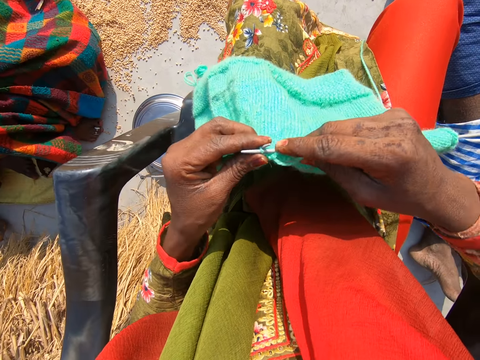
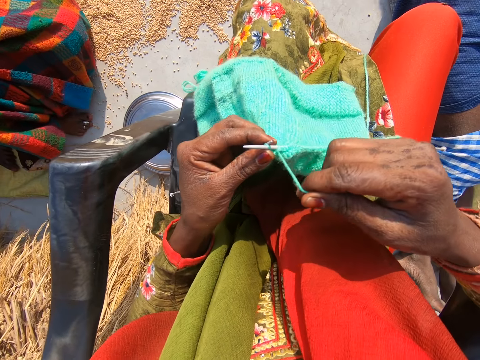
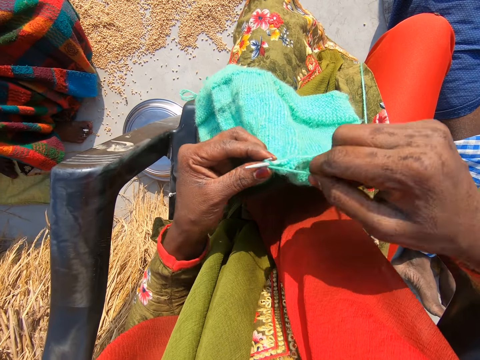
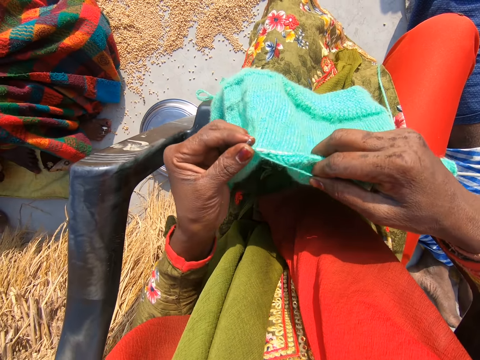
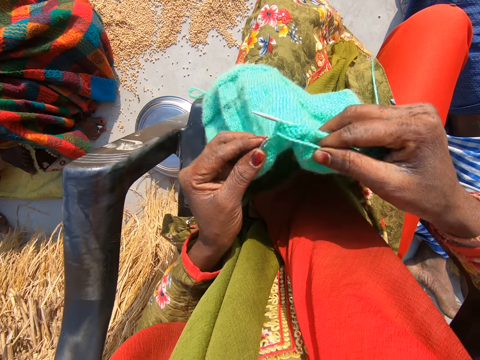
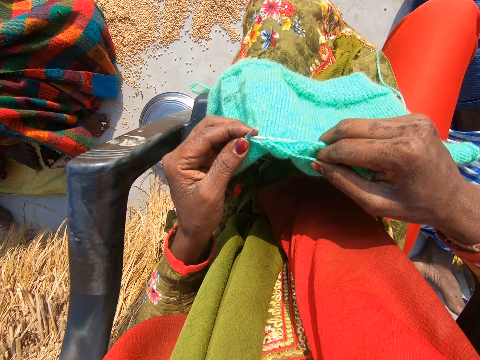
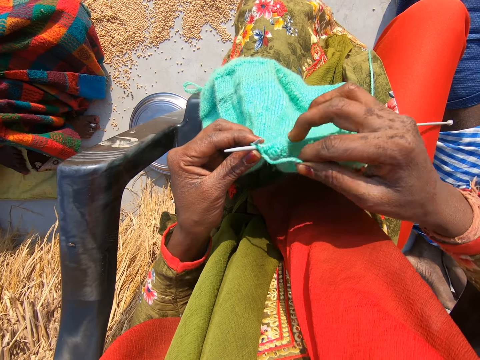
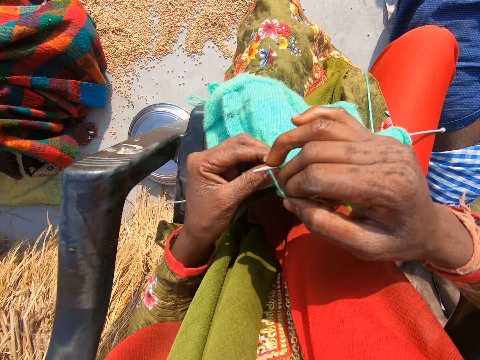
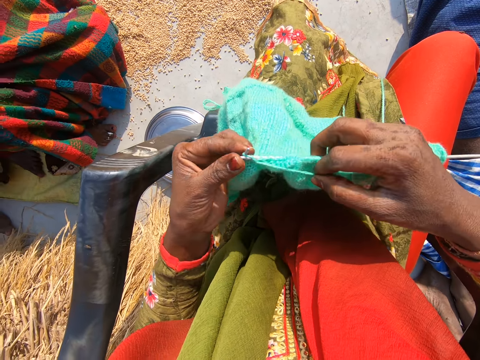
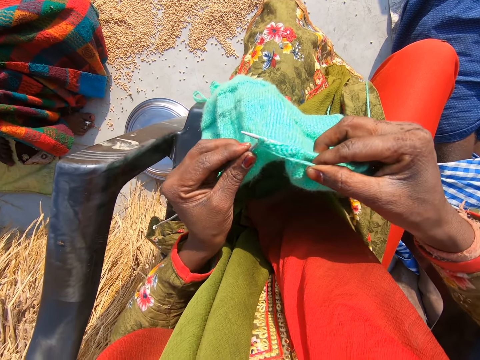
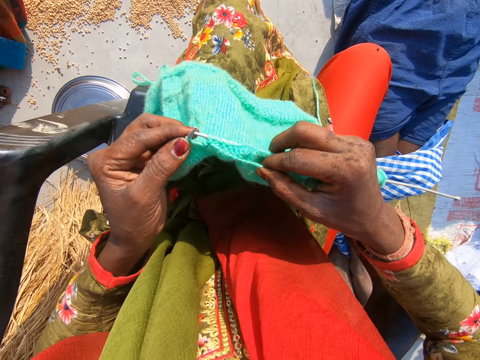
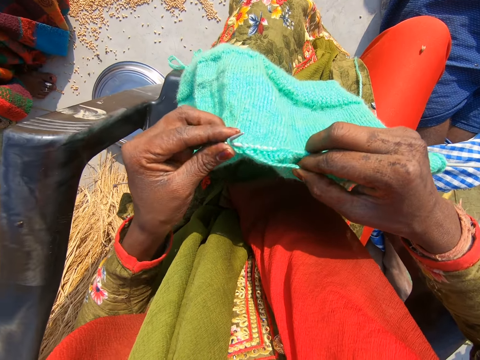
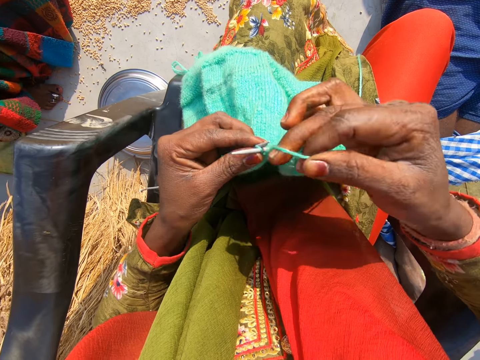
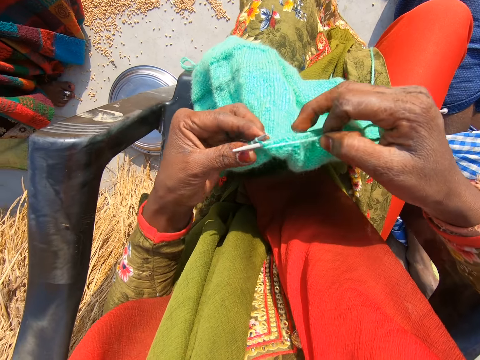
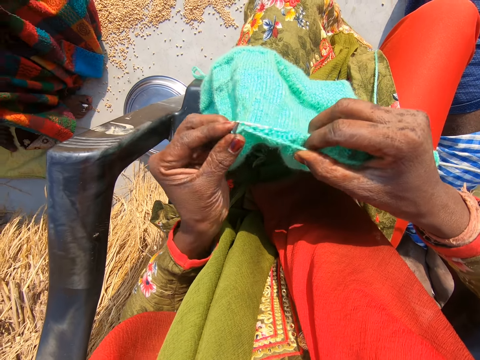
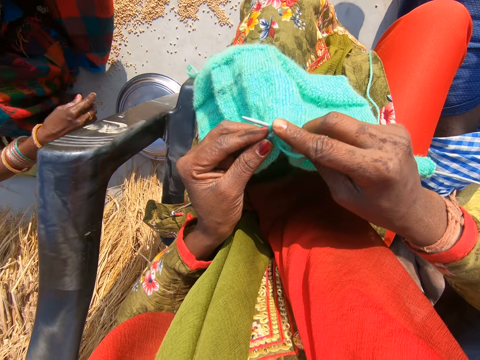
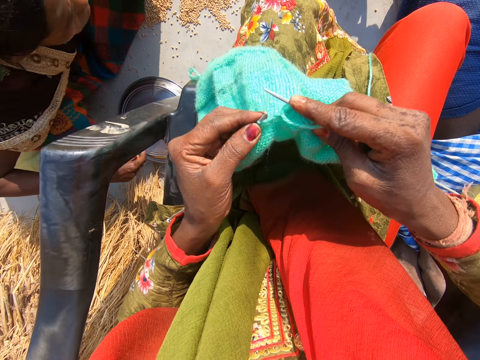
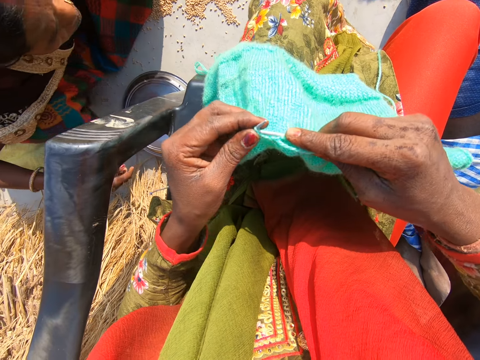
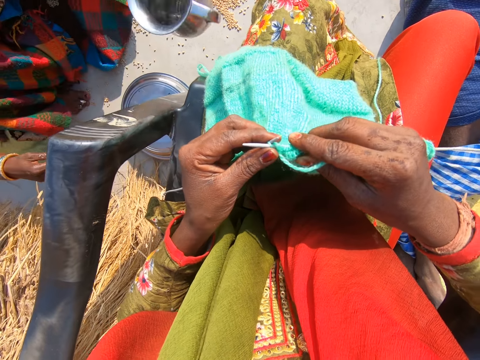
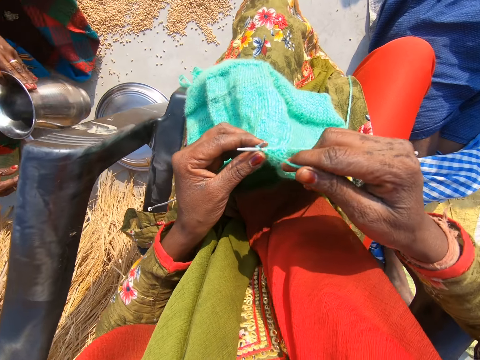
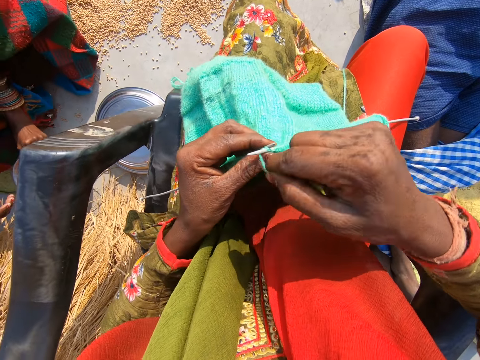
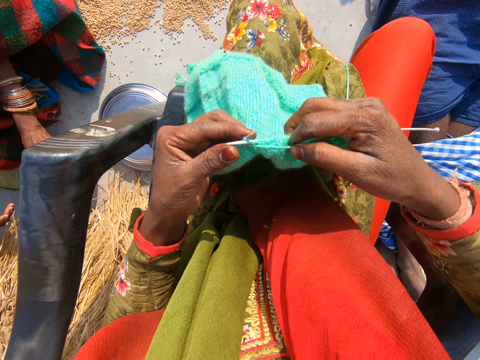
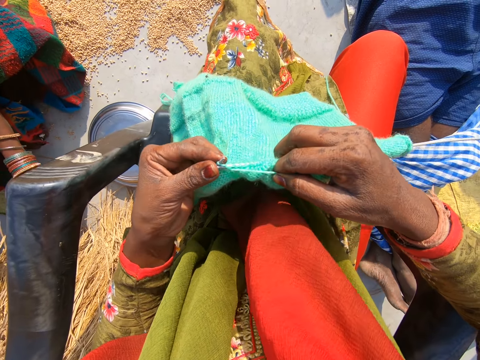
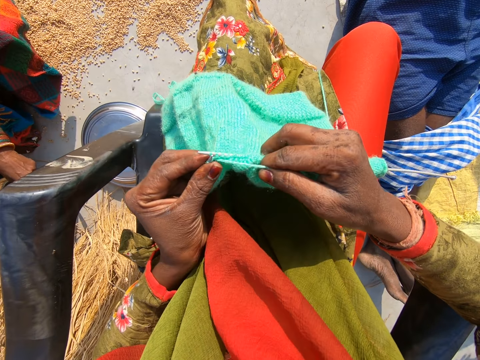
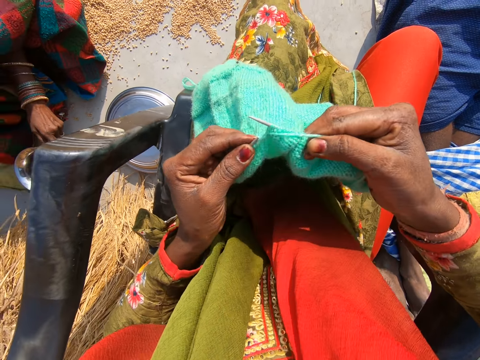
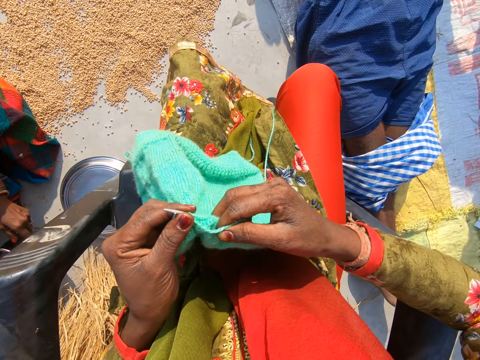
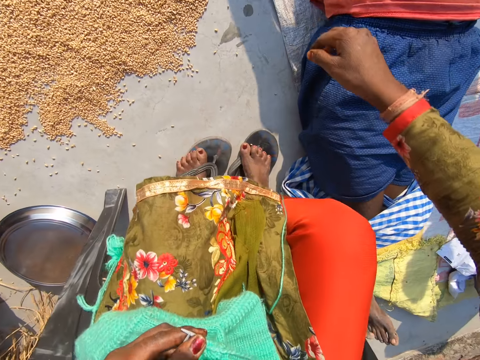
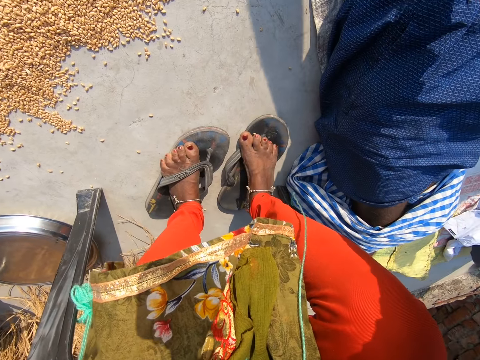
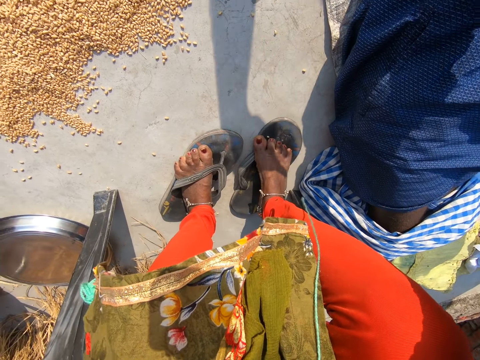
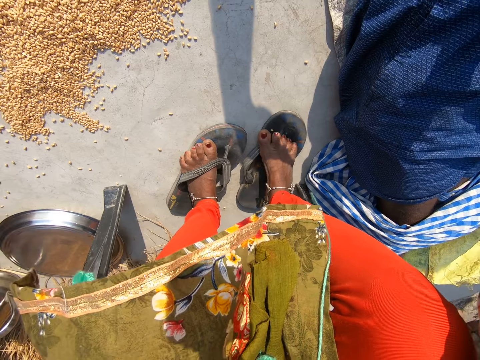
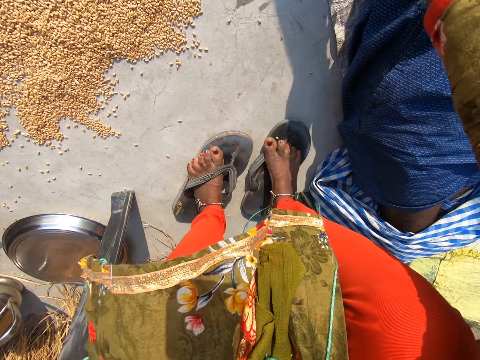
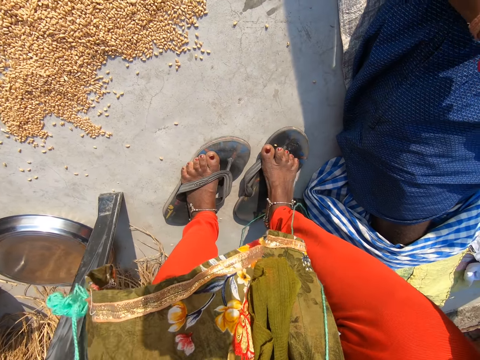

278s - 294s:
The camera wearer rolls the yarn on the crochet needle and knits the sweater. She interacts with a man, a woman and another man. She rolls the yarn on the crochet needle. The woman moves forward. The woman picks a jug from the floor with her left hand. The woman drops the jug onto the floor close to her right hand with her left hand. The woman puts a hand in the jug. The camera wearer moves the right hand towards the first man. She touches the first man with her right hand.

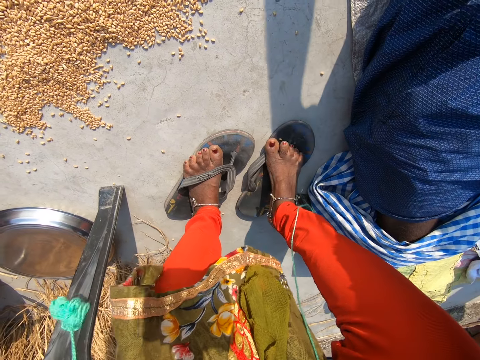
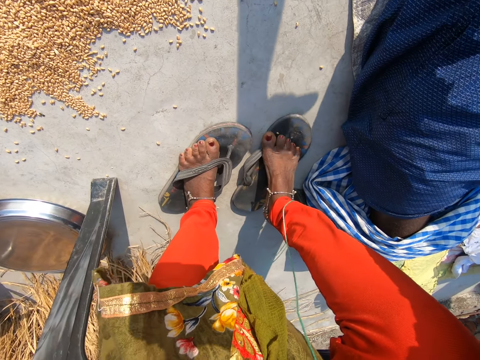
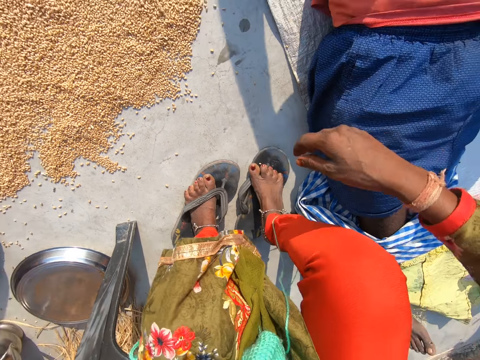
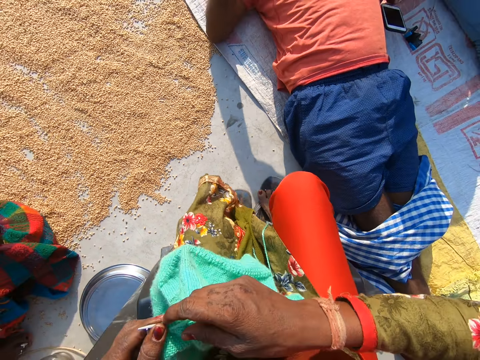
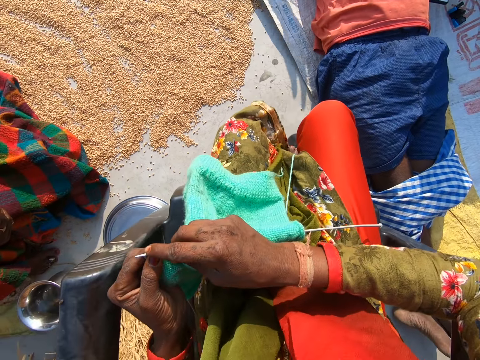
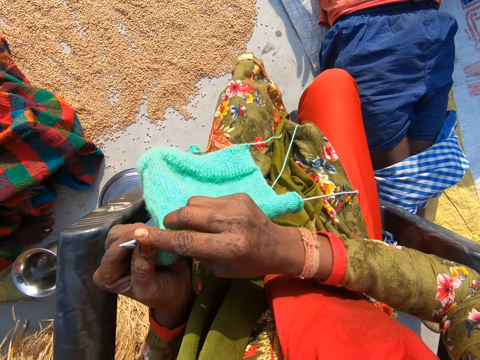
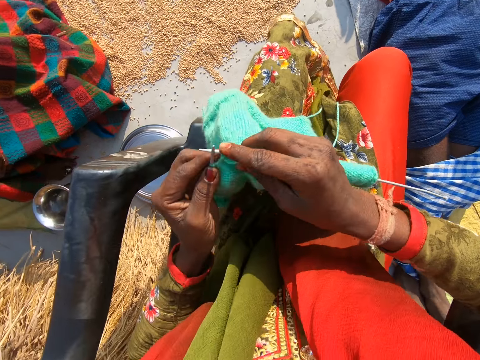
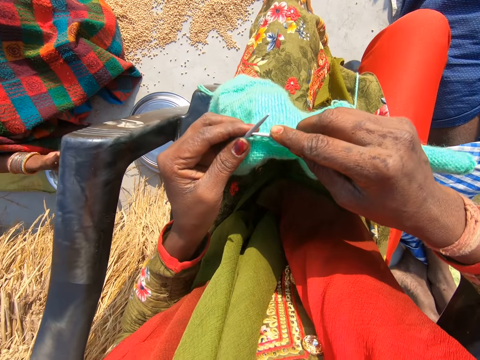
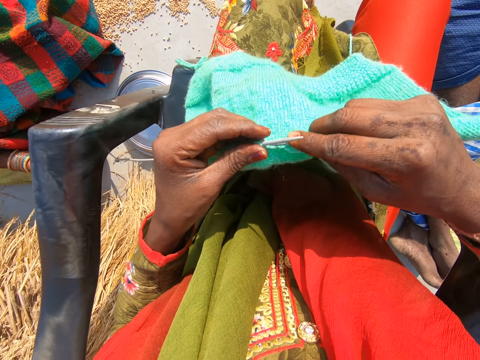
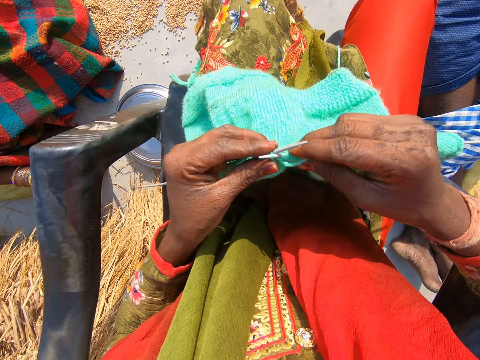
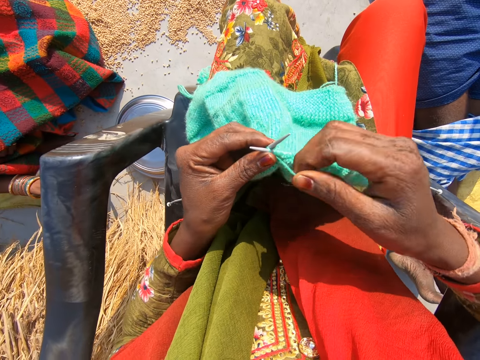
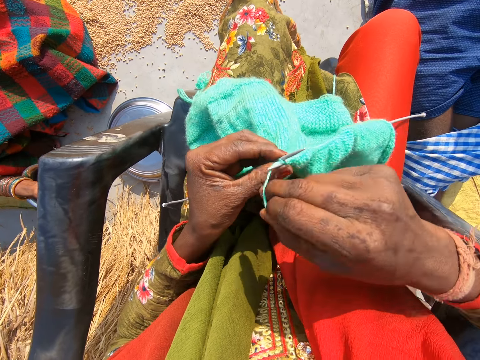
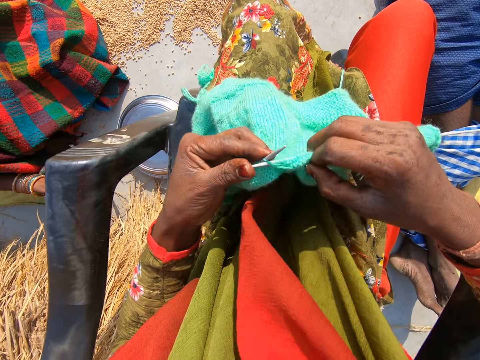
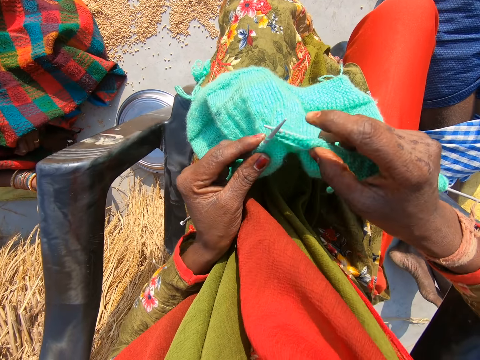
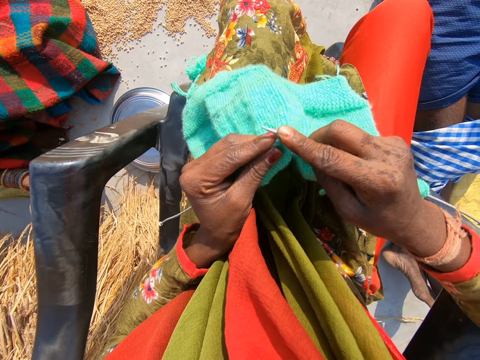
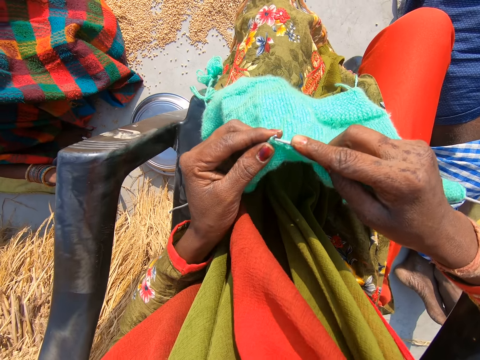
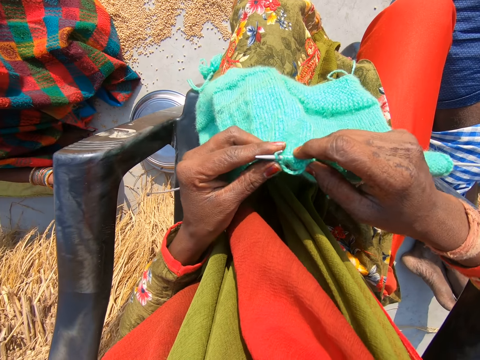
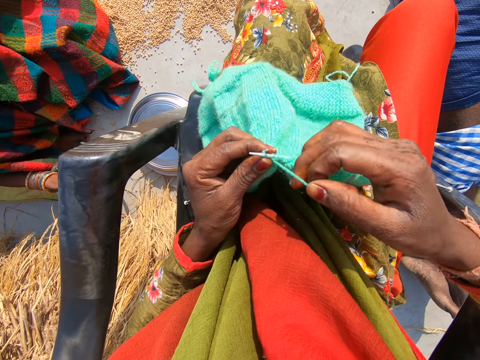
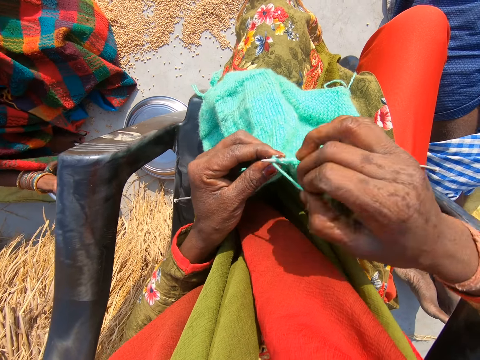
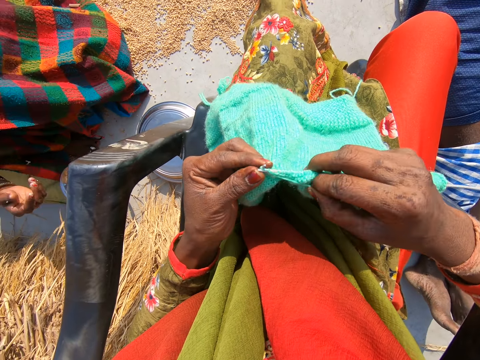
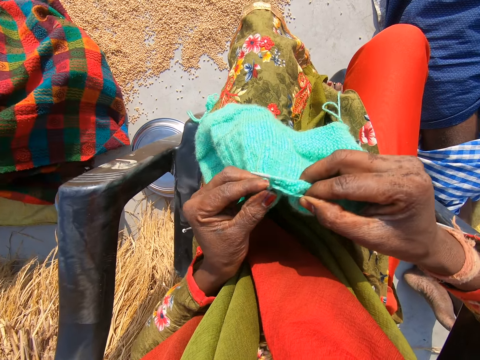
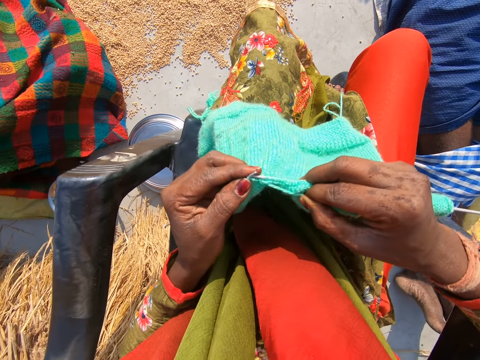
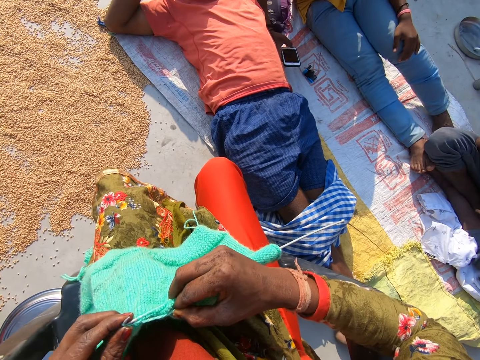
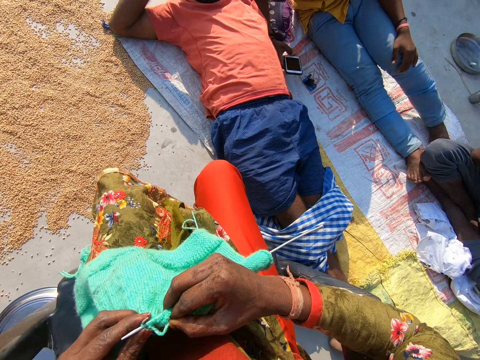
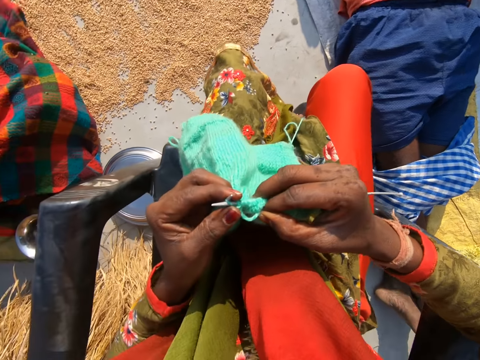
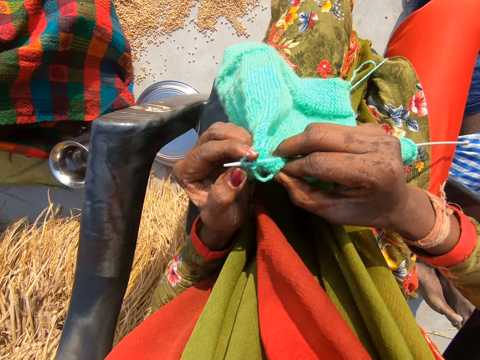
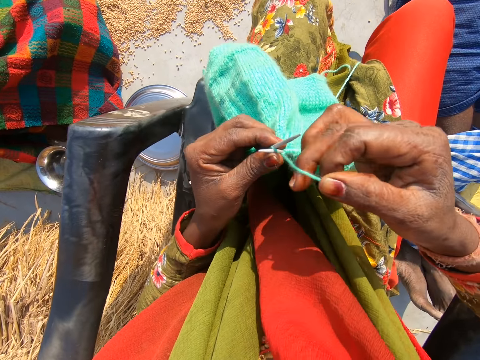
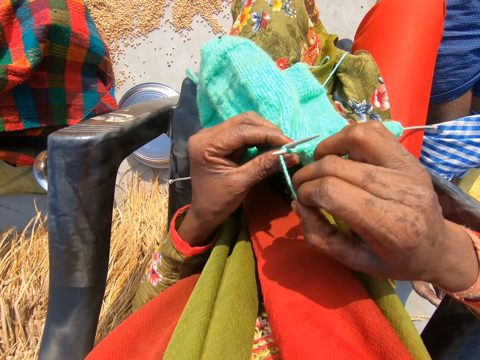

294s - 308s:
The camera wearer moves a hand towards the knitting crochet. They knit the shawl. A lady puts her hand in a jug. The lady scoops water from the jug with her right hand and washes her face with the water. The lady removes her hand from the jug. A man touches a phone.
